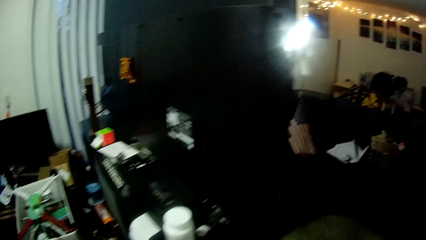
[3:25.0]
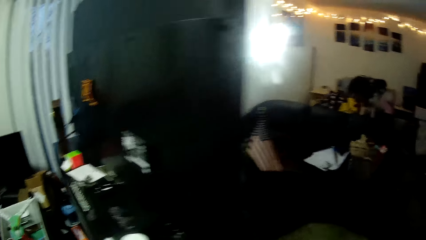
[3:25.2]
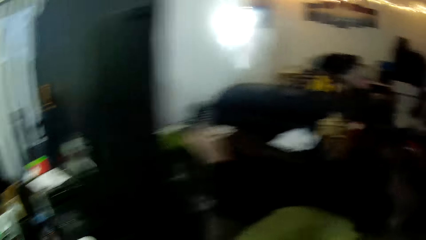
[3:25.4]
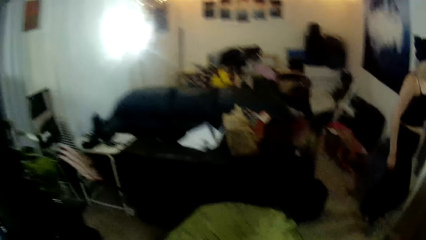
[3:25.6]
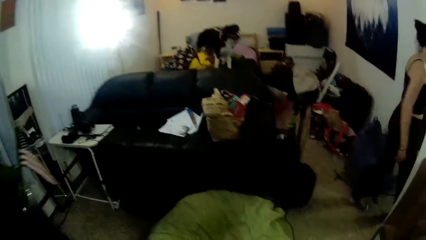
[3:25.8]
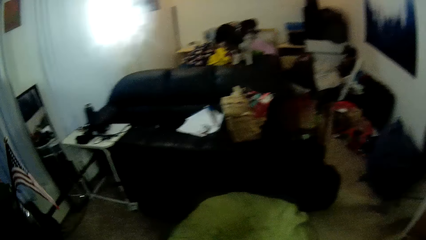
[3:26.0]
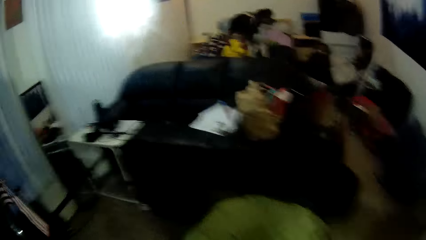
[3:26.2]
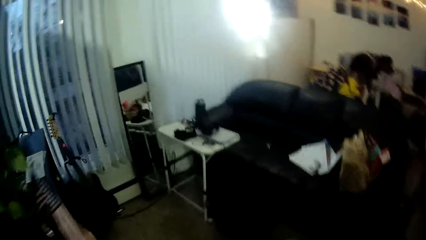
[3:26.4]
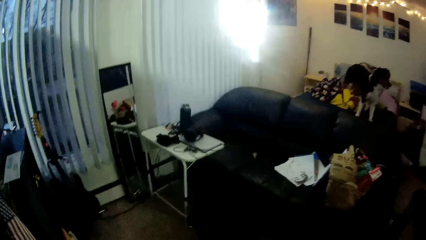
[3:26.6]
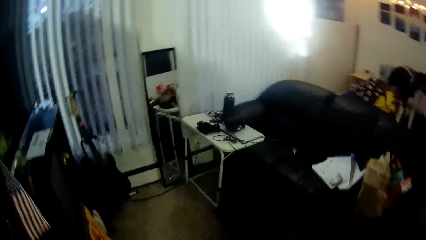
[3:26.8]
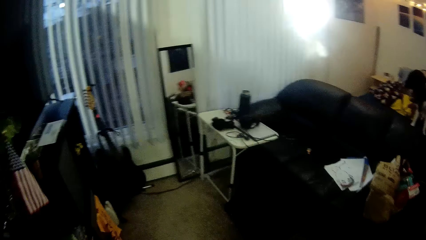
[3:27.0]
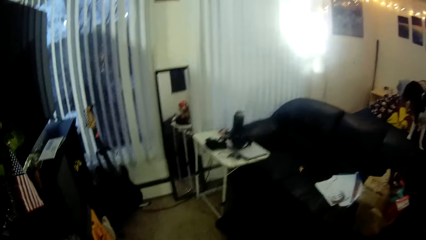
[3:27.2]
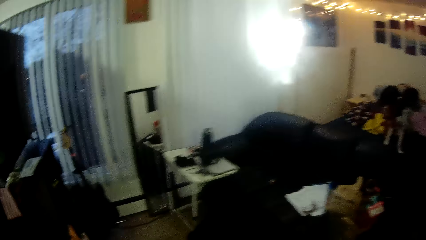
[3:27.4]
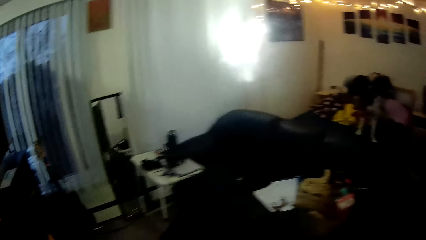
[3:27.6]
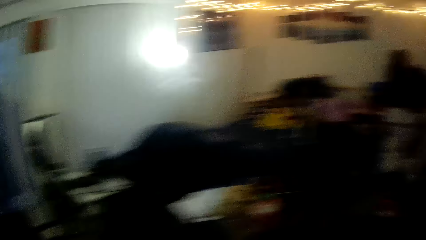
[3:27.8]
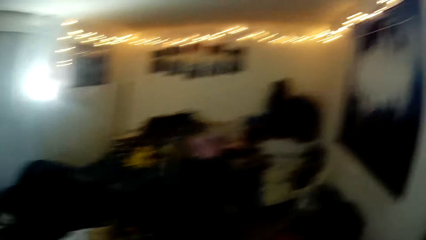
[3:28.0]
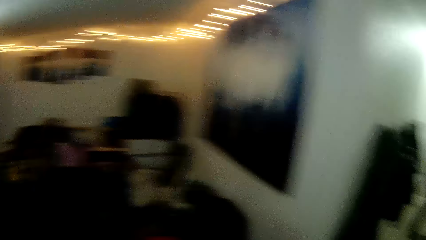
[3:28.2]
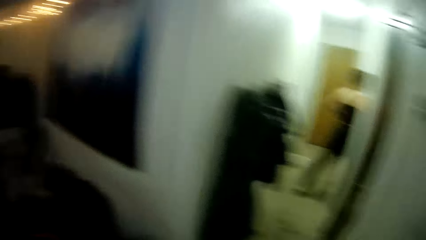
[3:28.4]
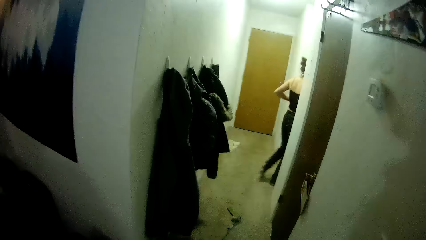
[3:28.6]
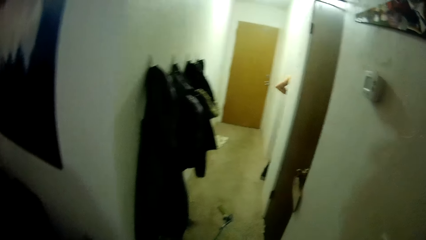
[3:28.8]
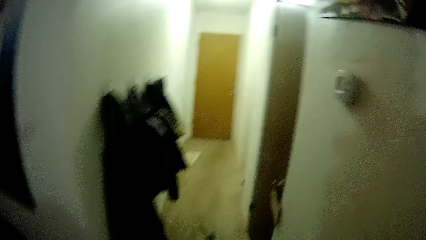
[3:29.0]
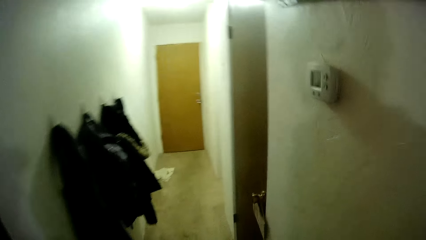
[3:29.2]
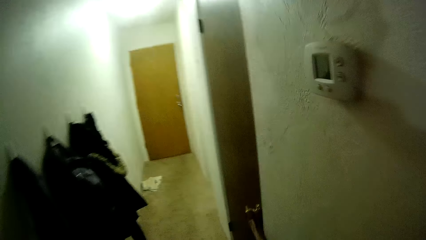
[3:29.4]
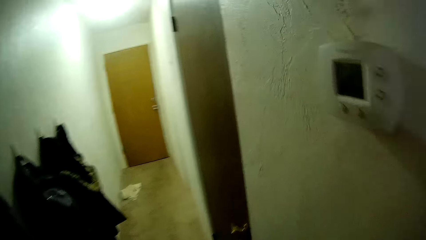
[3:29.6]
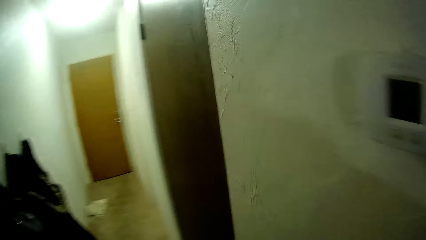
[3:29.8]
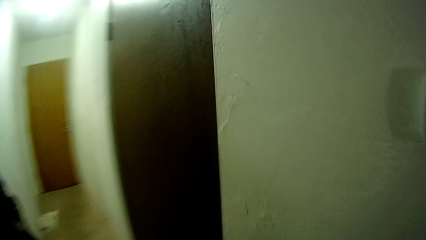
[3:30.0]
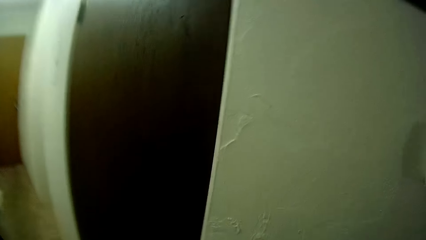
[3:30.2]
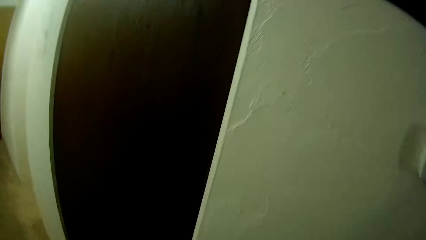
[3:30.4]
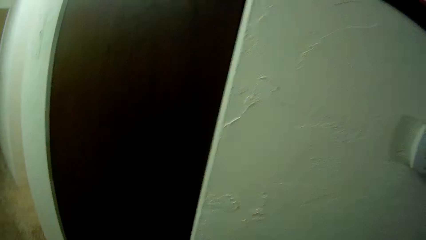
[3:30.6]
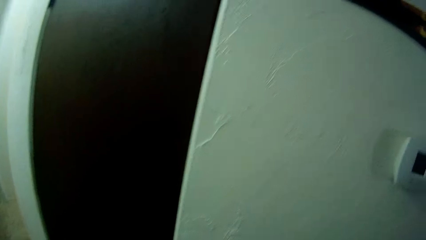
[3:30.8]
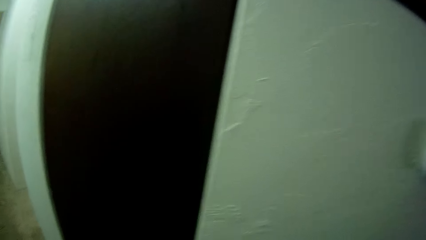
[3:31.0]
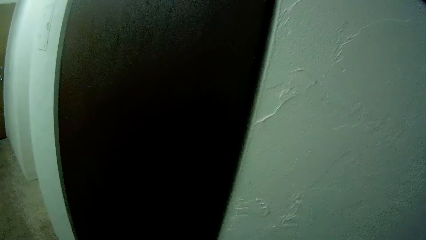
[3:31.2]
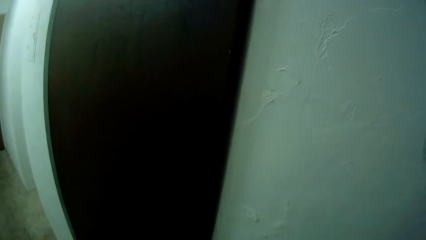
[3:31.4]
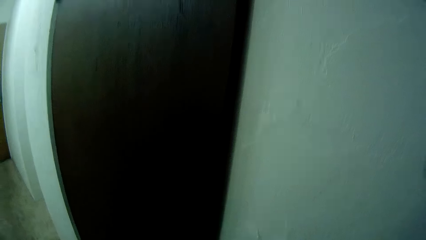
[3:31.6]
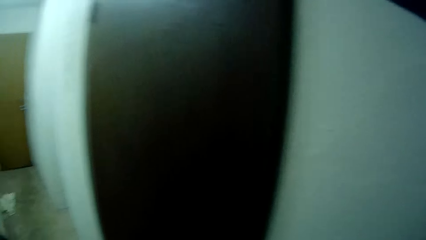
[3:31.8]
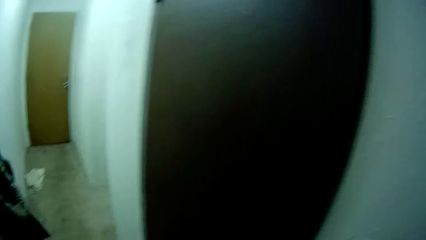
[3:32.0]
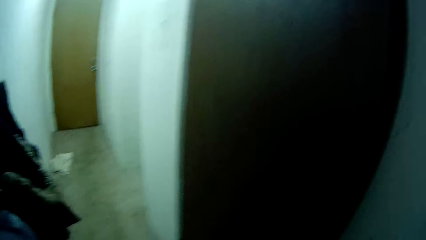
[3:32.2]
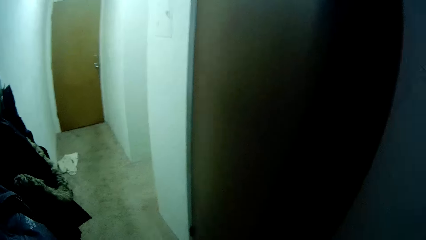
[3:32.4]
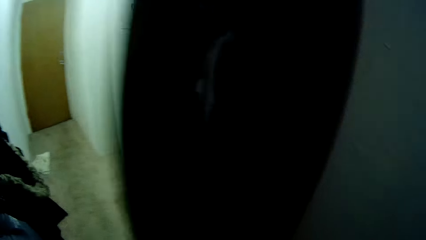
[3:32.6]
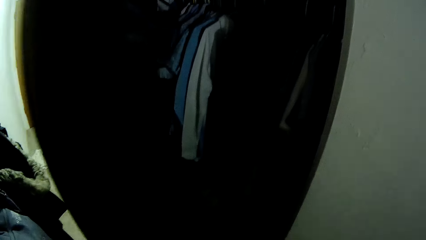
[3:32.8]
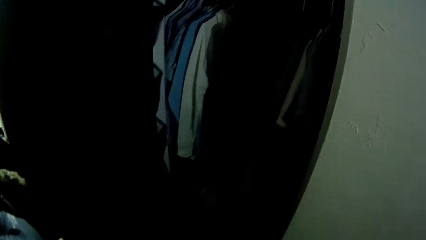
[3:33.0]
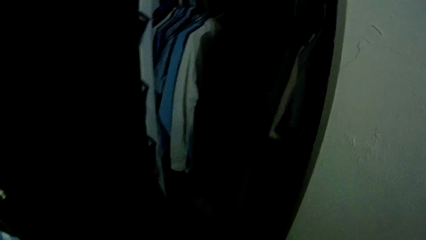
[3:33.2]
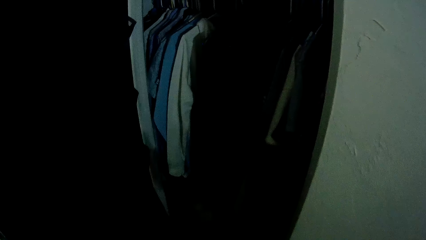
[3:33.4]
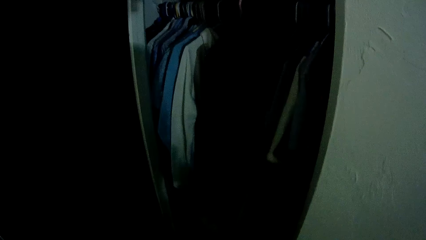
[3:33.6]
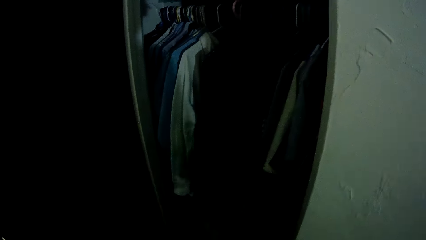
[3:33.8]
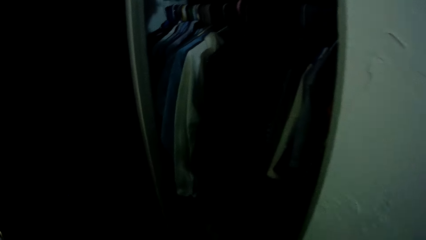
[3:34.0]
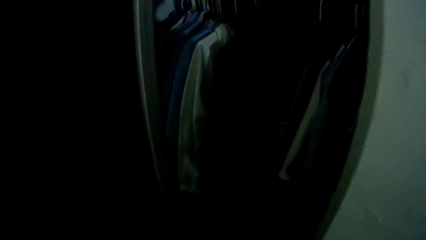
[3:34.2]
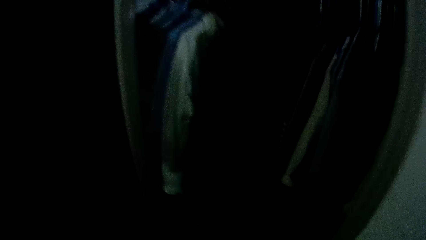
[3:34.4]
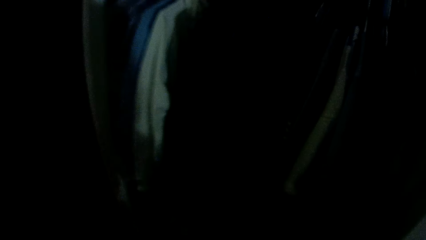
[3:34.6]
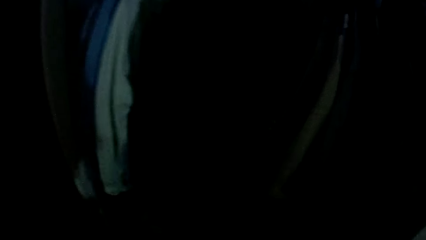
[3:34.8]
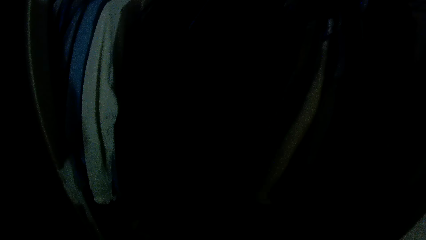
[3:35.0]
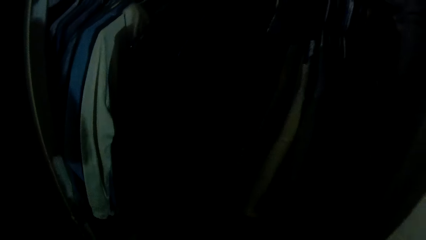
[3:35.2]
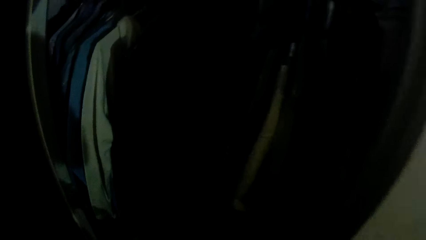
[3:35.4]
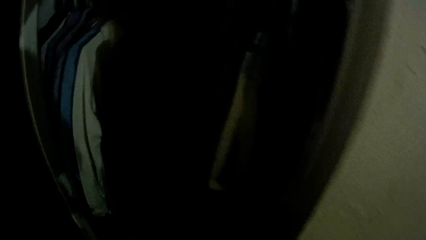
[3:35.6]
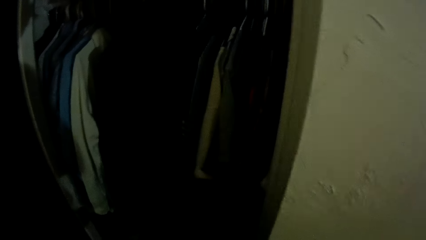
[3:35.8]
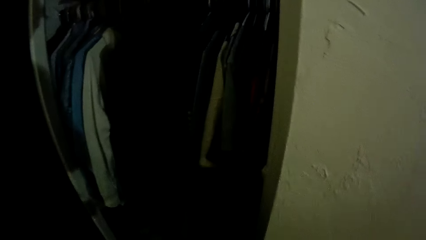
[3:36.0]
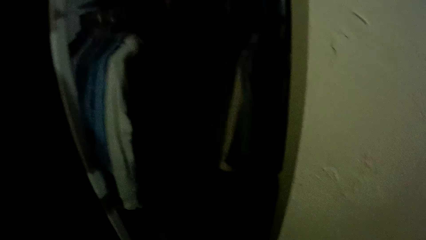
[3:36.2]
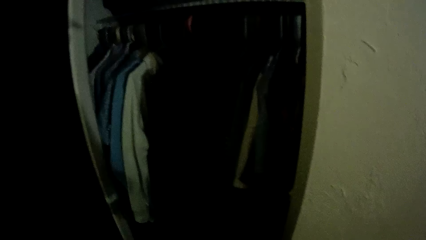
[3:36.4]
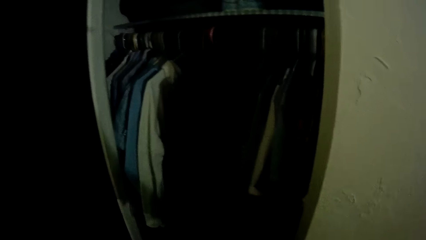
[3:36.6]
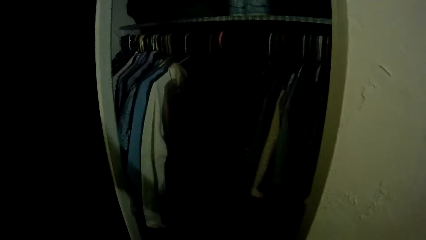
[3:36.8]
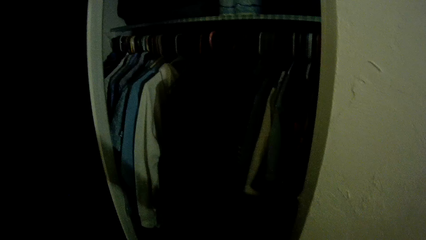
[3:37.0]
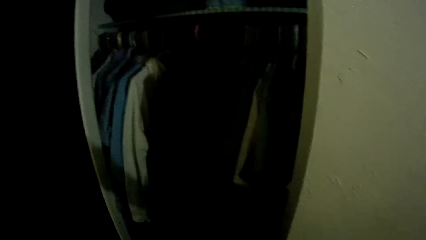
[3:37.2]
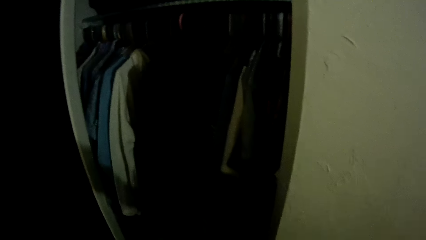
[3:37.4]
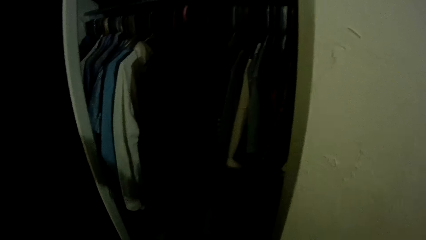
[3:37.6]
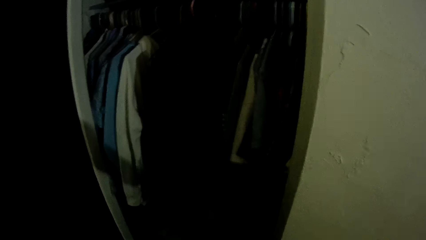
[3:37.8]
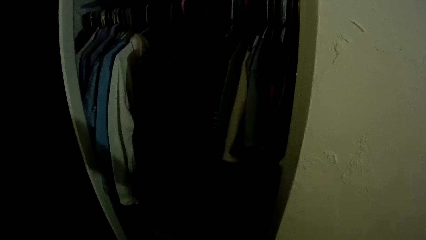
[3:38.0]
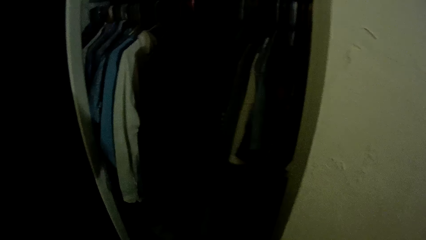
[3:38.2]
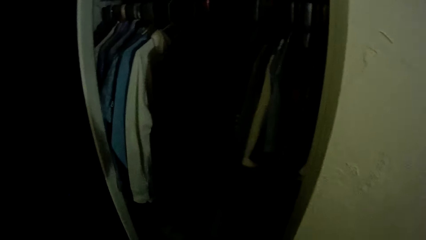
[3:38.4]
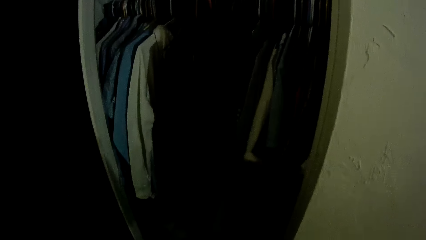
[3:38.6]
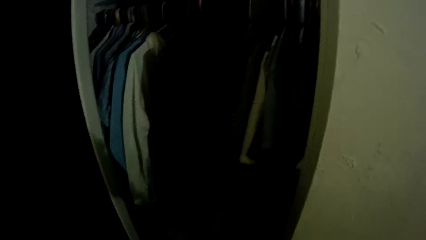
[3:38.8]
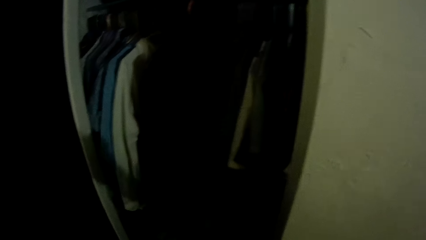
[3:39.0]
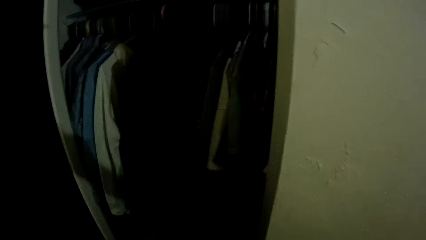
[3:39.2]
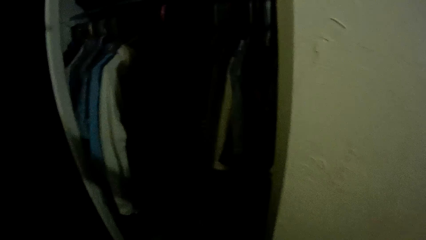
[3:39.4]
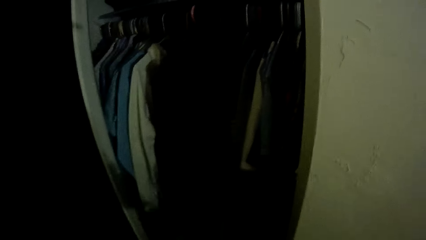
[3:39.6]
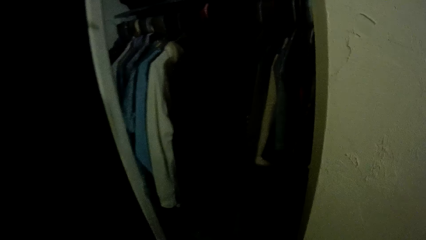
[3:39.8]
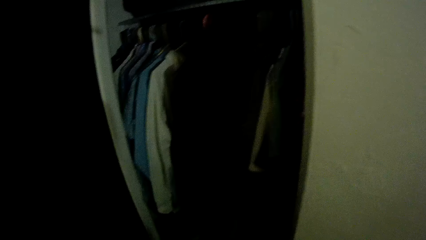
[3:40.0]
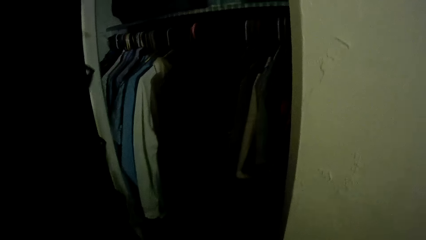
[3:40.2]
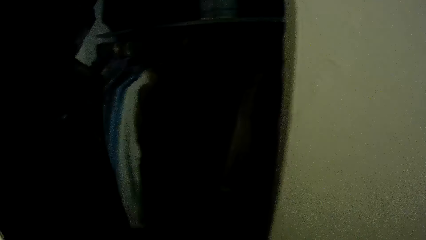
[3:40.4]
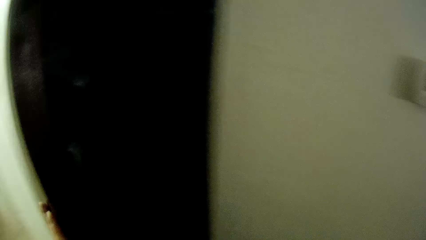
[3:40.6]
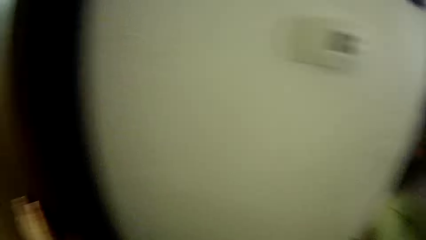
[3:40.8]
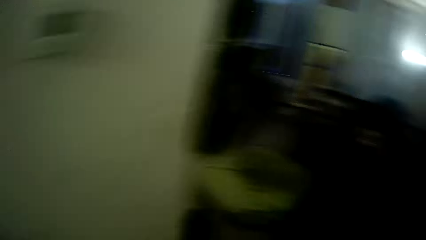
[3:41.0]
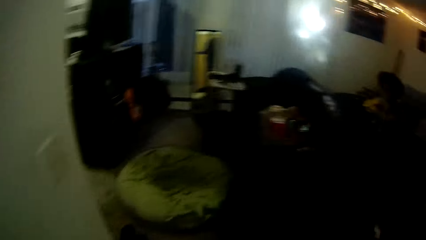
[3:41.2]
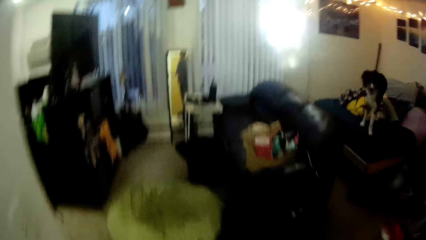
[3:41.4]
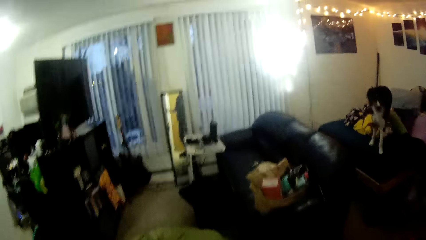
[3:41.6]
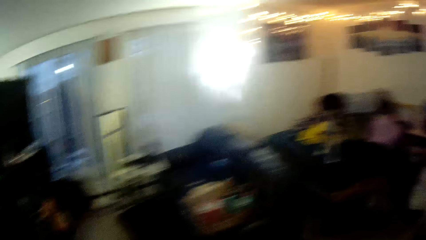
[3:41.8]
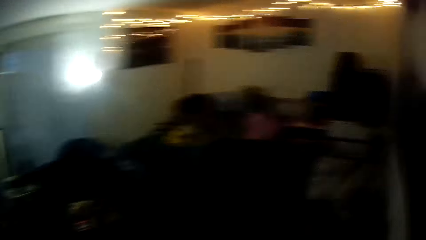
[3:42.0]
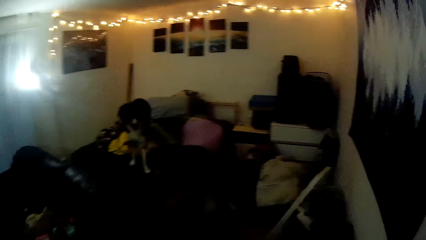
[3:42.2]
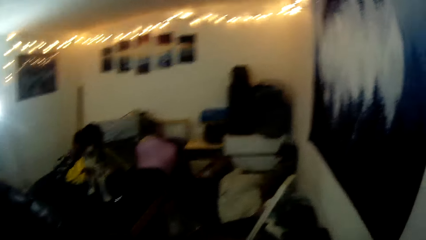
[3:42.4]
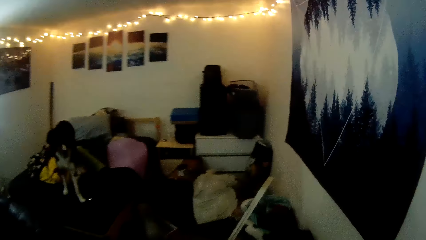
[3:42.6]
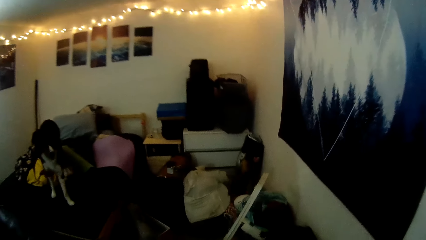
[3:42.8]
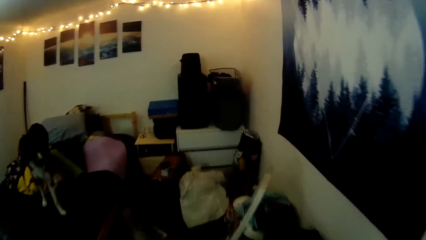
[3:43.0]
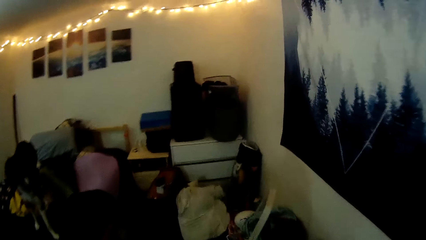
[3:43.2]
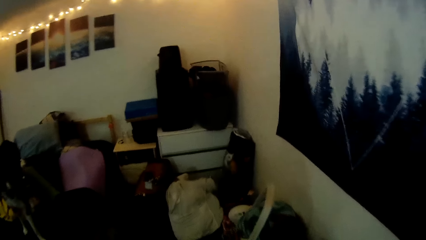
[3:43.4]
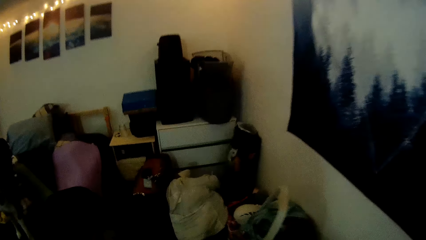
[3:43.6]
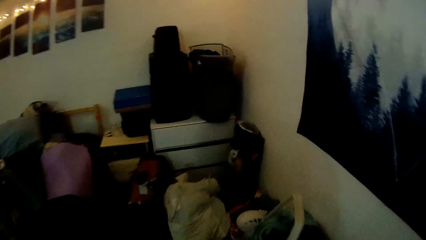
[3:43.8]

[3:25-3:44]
The camera wearer looks around. They walk around in the house. They open the wardrobe door. They look in the wardrobe. They close the wardrobe door. They walk around in the house.
